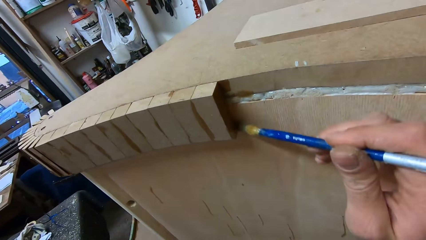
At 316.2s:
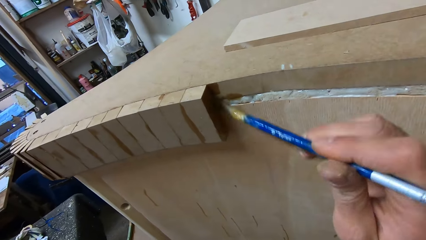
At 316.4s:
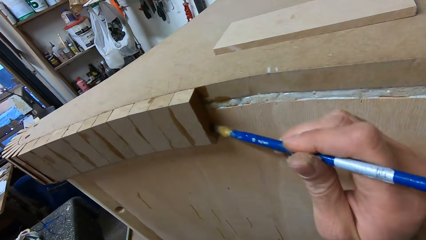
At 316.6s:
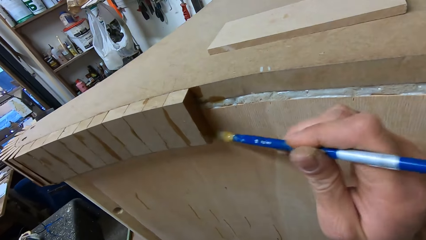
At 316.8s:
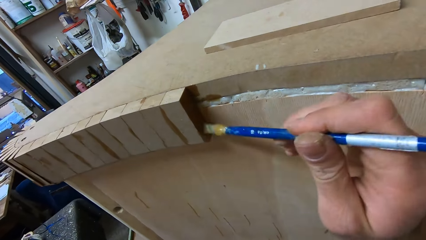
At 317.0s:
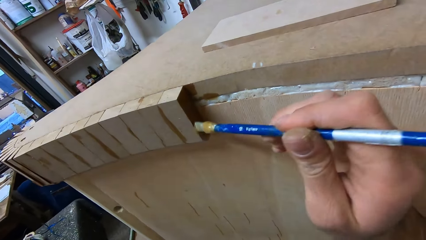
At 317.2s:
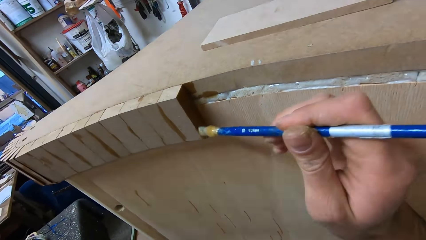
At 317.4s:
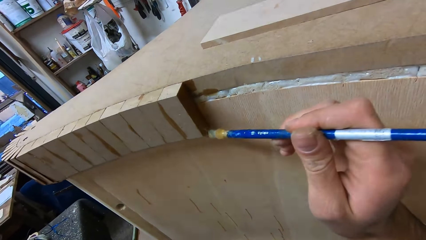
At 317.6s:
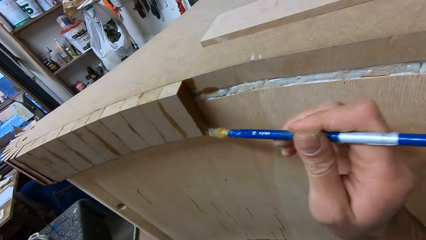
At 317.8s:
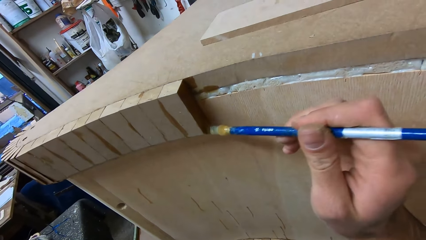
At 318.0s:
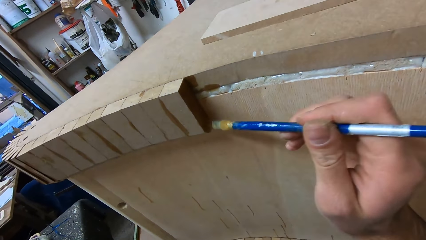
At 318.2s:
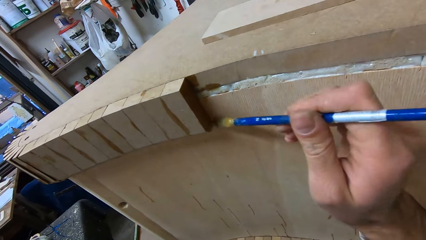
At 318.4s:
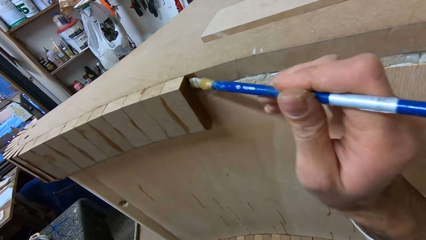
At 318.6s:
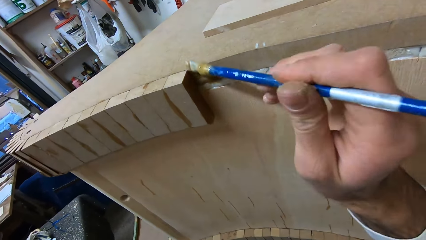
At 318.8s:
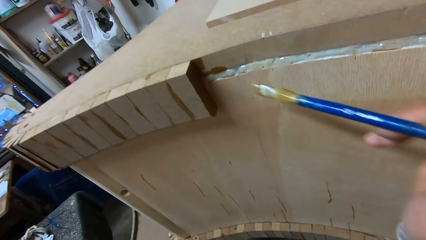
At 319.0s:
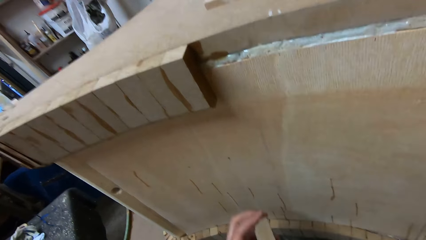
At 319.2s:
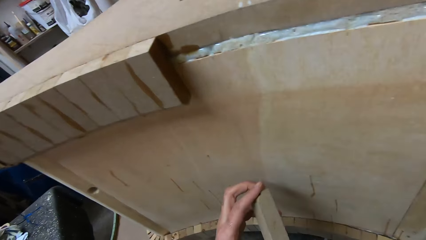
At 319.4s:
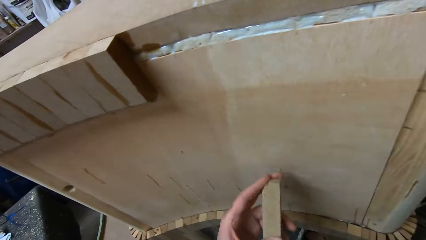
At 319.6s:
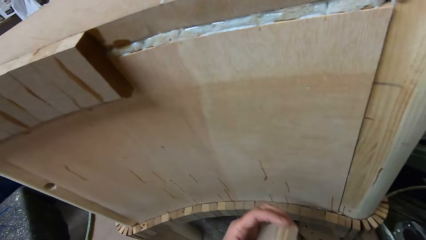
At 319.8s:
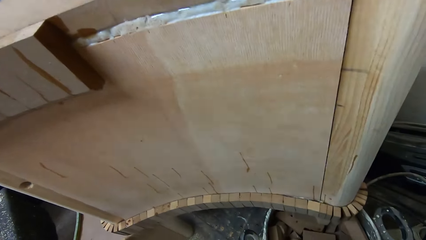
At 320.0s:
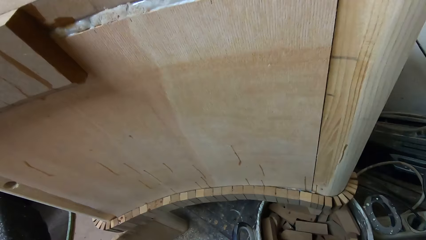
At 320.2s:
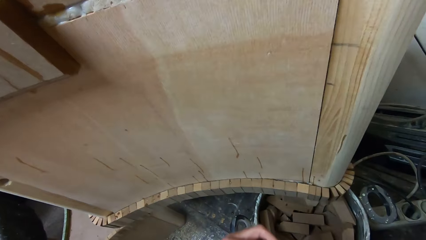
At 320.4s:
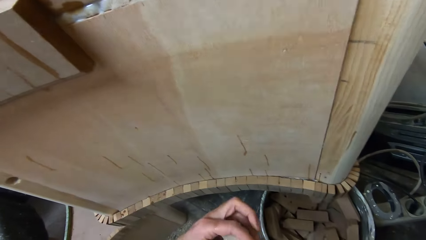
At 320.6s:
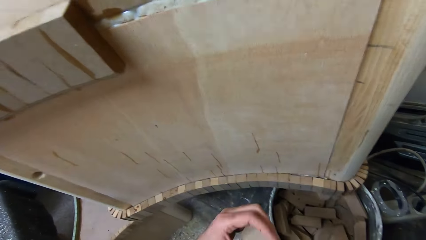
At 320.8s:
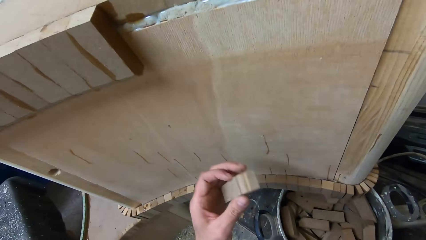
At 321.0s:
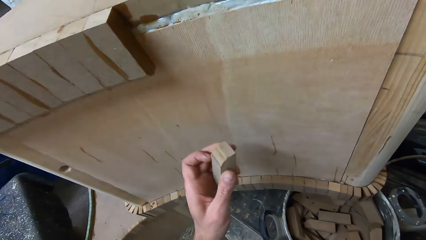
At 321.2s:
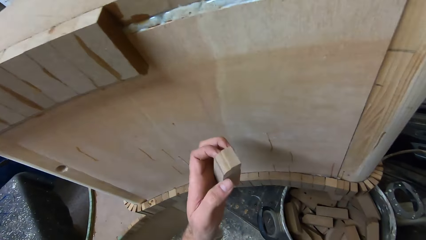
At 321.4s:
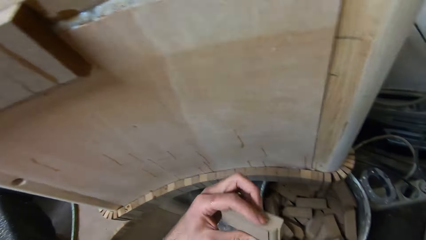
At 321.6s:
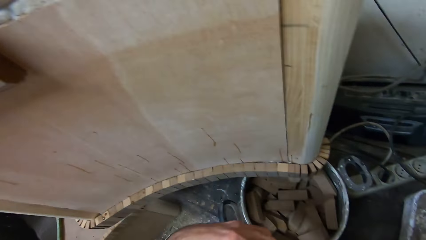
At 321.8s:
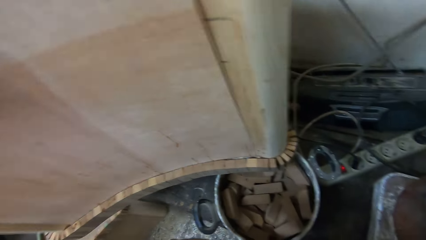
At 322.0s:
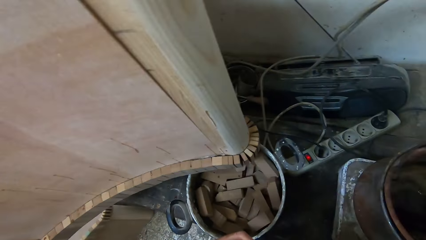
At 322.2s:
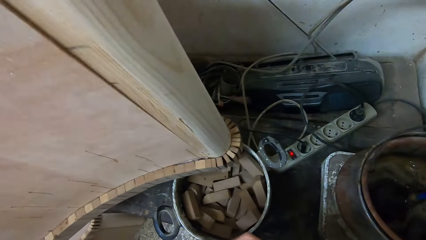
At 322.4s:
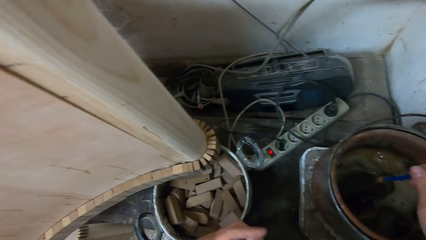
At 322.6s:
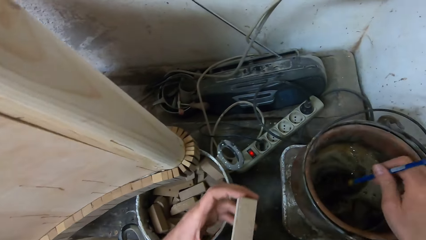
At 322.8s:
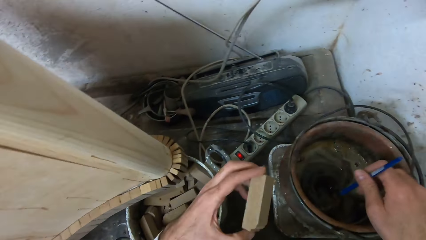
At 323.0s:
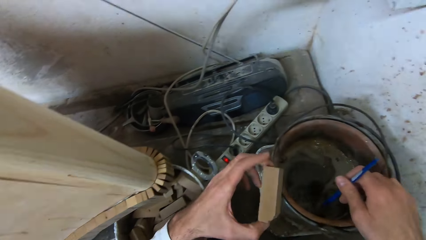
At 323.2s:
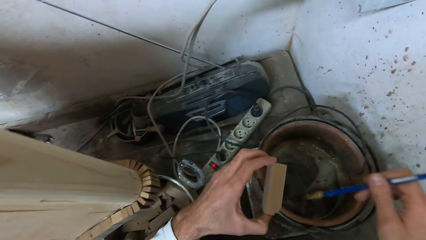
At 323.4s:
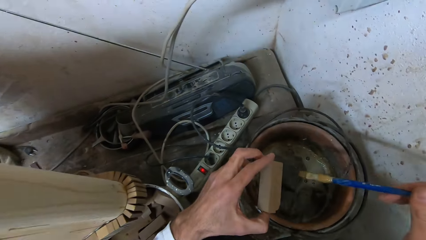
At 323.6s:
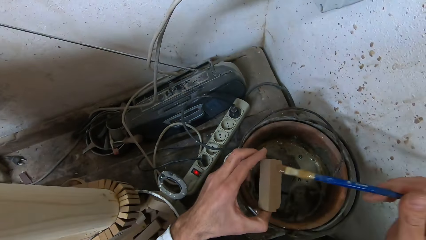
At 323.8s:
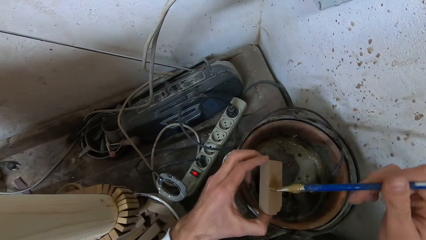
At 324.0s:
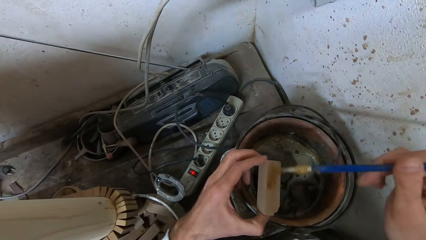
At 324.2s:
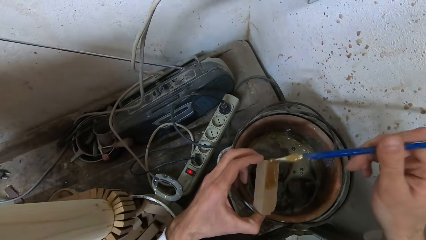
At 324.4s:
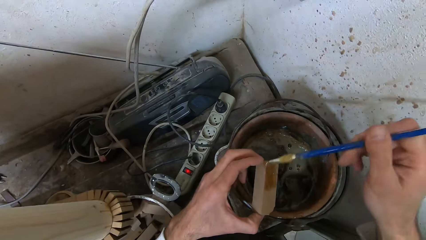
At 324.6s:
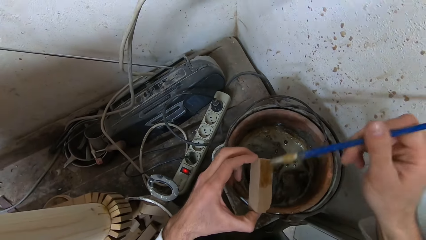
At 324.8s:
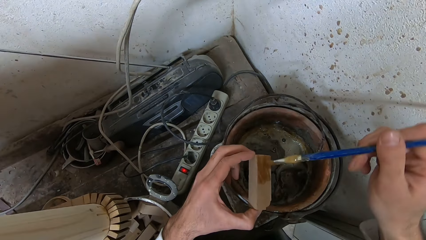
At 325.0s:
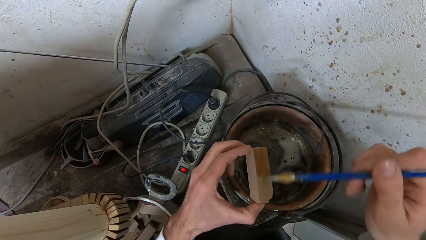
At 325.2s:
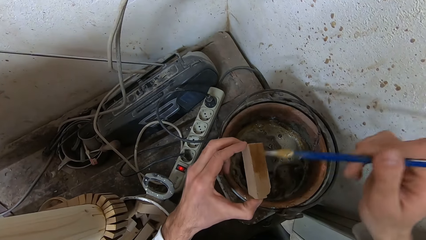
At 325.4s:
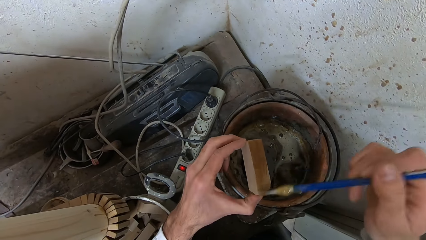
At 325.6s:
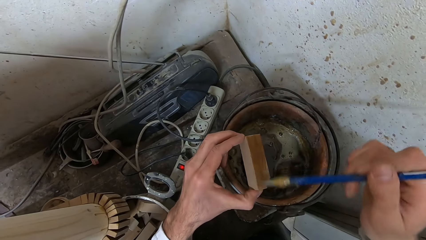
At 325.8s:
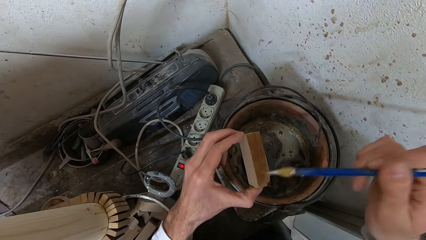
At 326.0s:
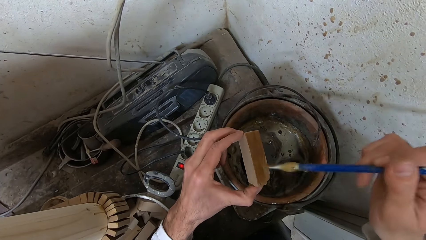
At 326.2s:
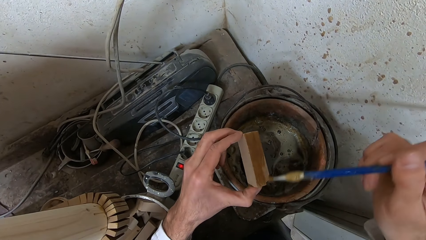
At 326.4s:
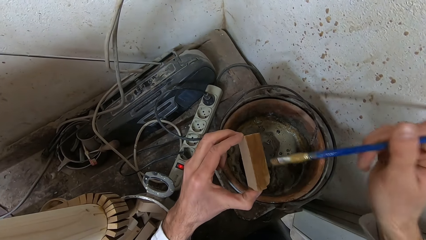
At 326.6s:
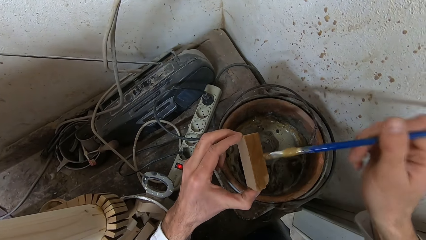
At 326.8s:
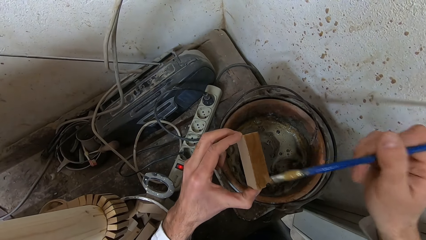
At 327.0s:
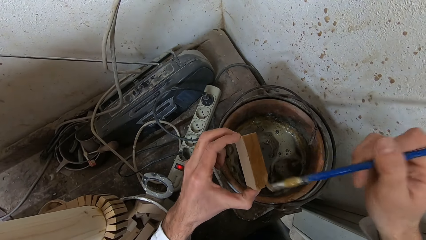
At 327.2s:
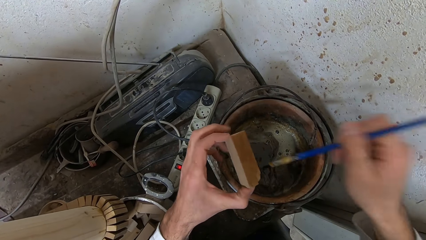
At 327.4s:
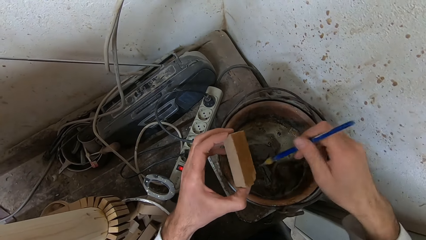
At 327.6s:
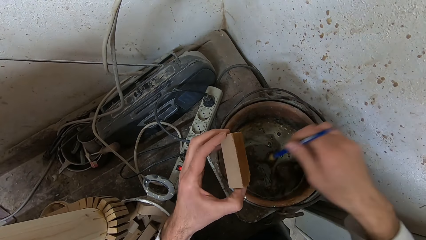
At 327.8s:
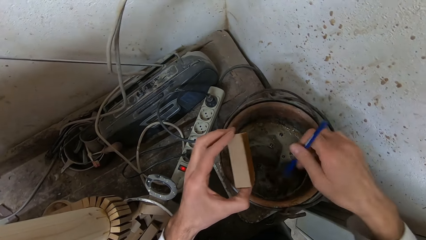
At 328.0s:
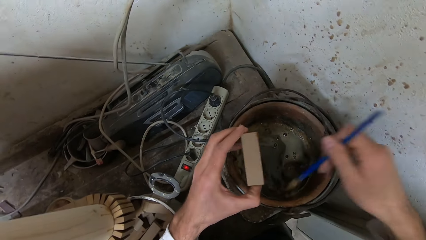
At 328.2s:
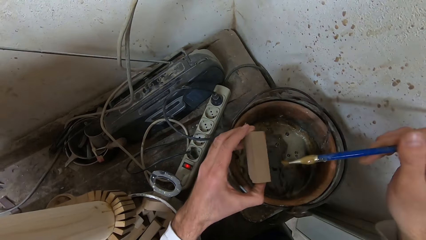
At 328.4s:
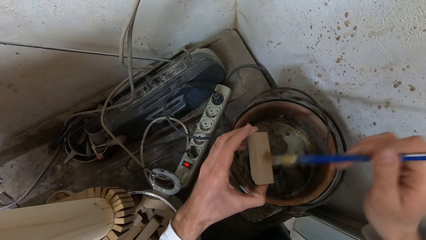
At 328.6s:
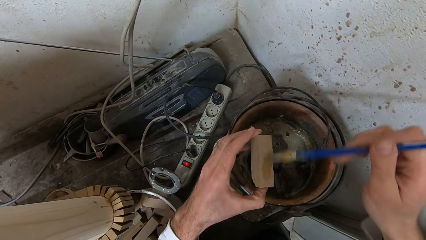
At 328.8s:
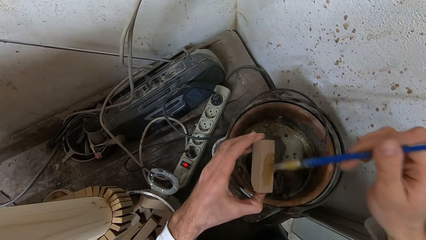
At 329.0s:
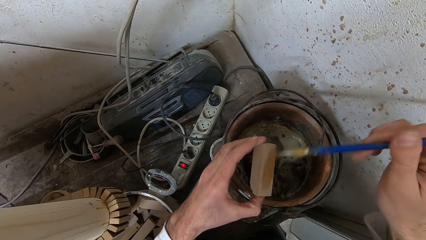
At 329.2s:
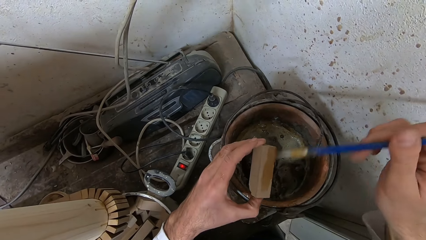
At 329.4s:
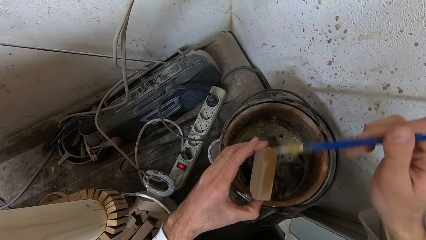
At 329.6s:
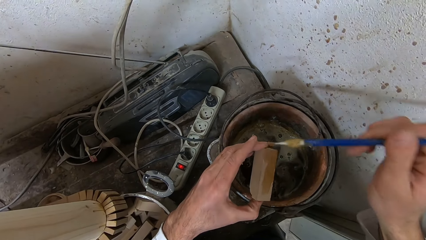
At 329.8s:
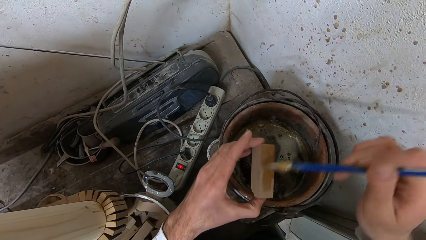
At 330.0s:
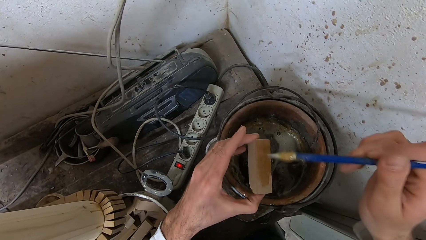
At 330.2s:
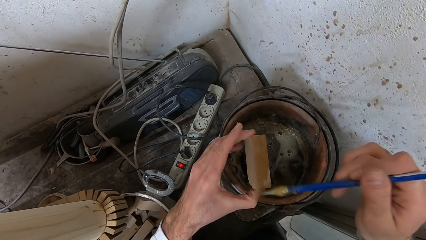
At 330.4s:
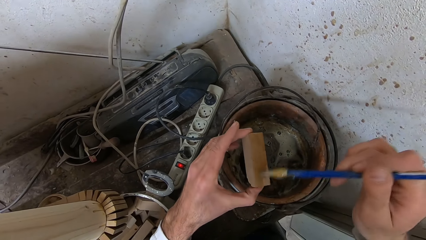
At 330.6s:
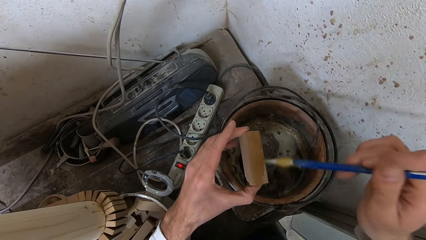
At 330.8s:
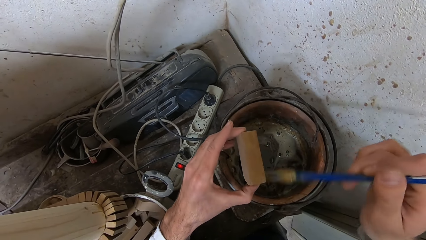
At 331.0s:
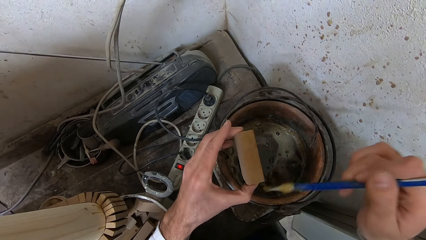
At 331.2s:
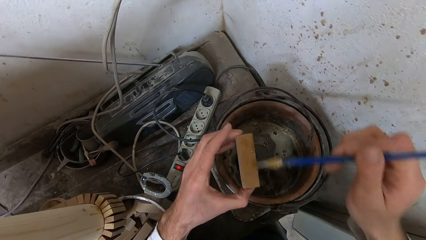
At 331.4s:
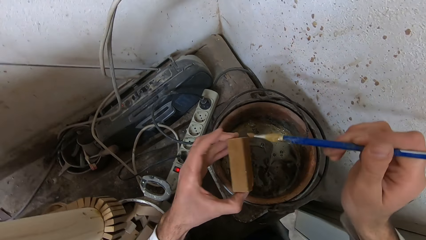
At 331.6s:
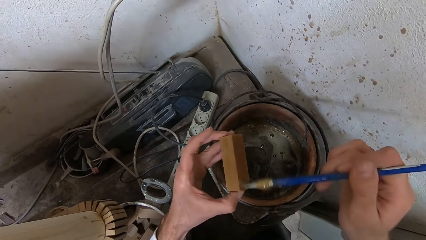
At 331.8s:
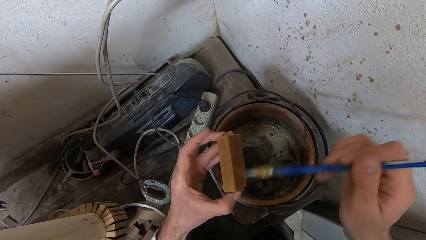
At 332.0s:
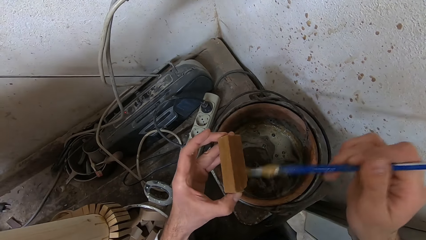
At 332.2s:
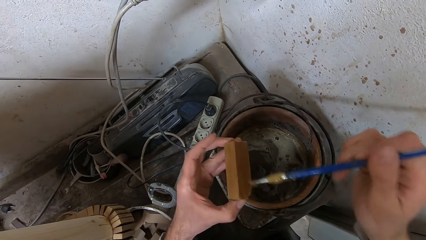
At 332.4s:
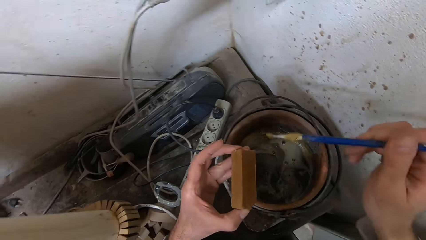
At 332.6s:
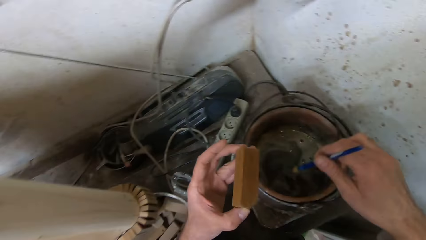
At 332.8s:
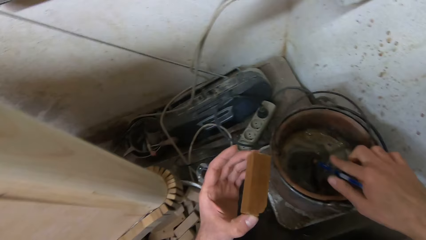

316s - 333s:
The camera wearer applies glue to the furniture with the glue brush. She takes the brush away. She looks at the wood box in her left hand. She rotates the wood box in her left hand. She stirs the glue with the glue brush. She applies glue to a piece of wood with the glue brush. She dips the glue brush into the bucket of glue. She applies glue to the piece of wood with the glue brush.
